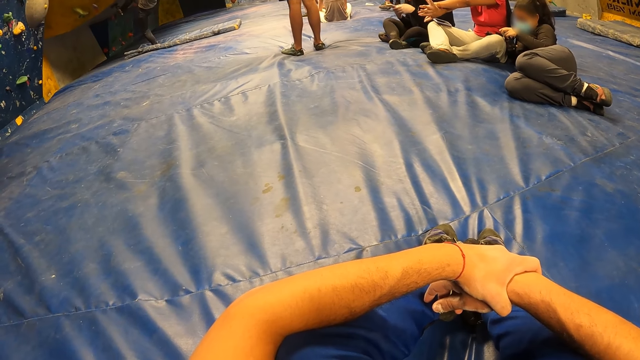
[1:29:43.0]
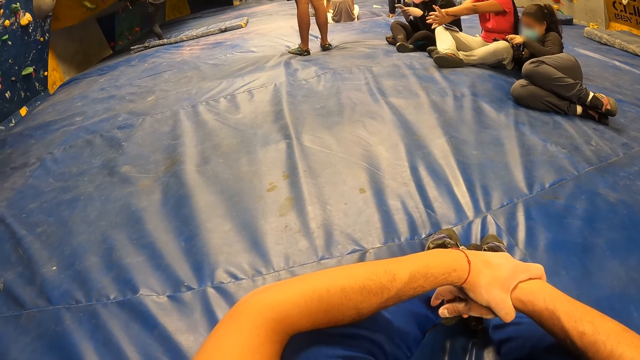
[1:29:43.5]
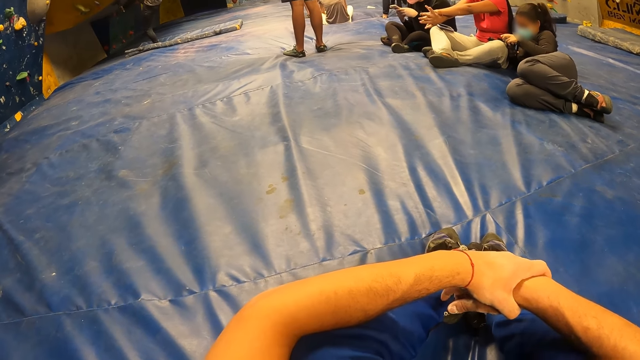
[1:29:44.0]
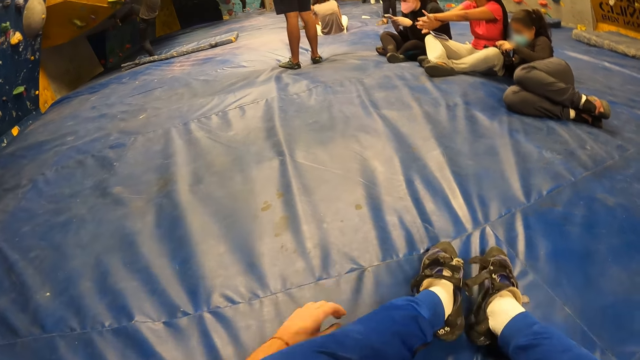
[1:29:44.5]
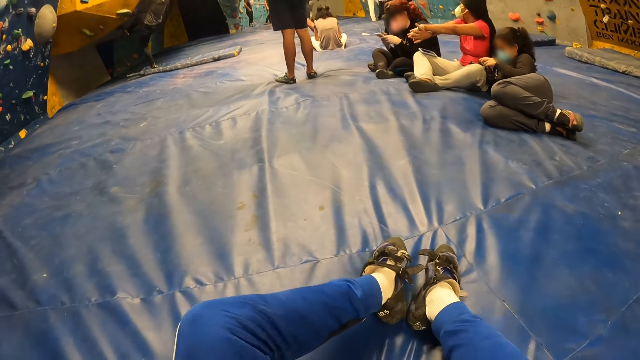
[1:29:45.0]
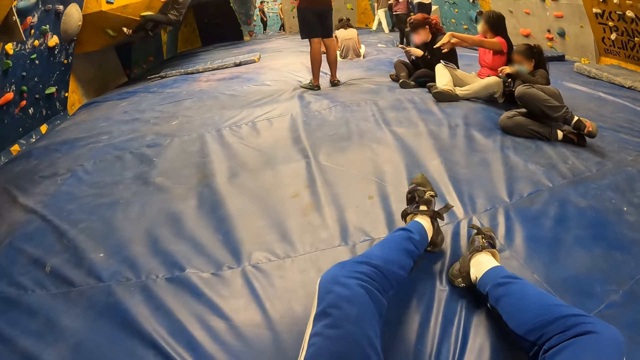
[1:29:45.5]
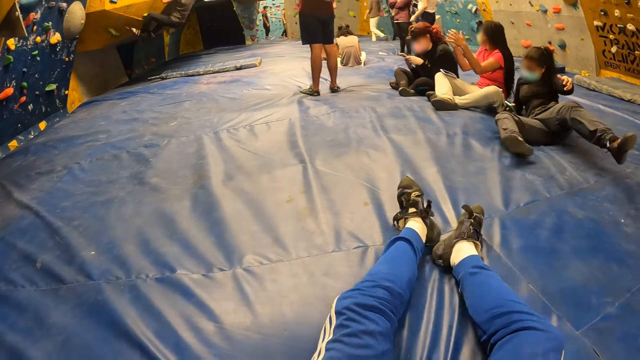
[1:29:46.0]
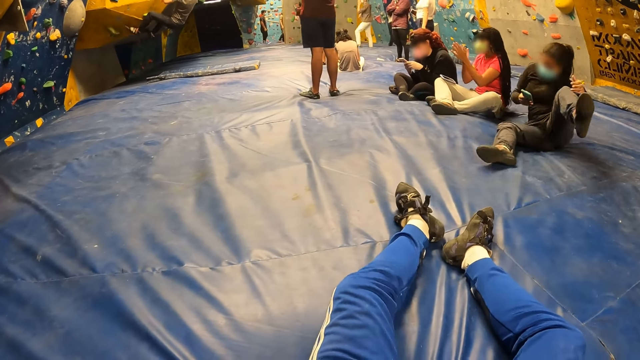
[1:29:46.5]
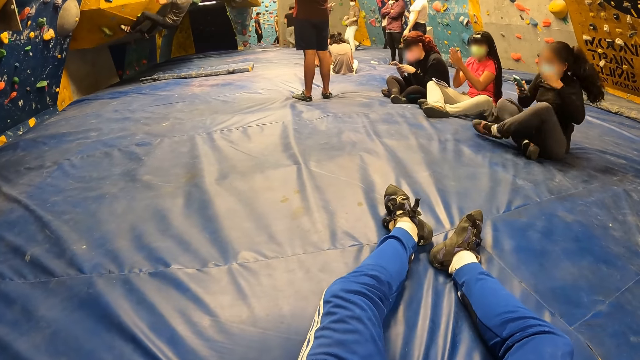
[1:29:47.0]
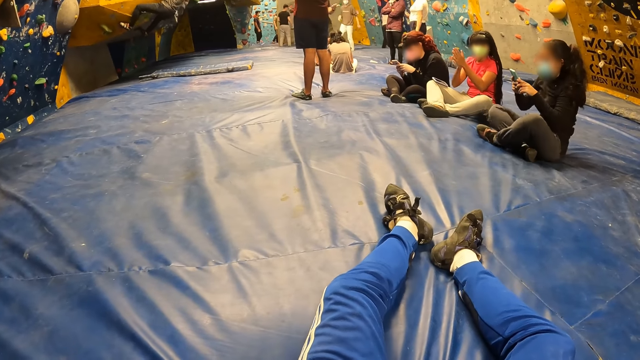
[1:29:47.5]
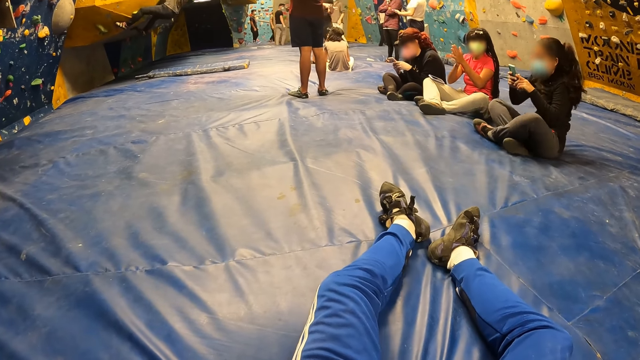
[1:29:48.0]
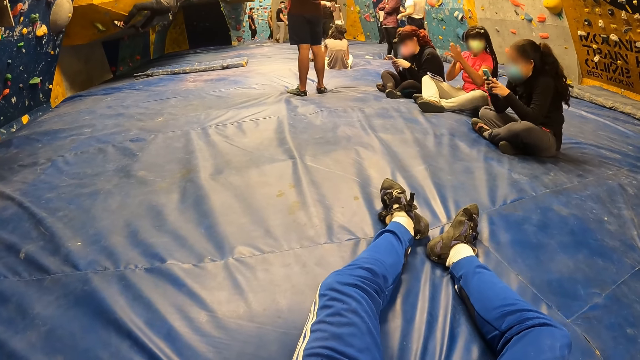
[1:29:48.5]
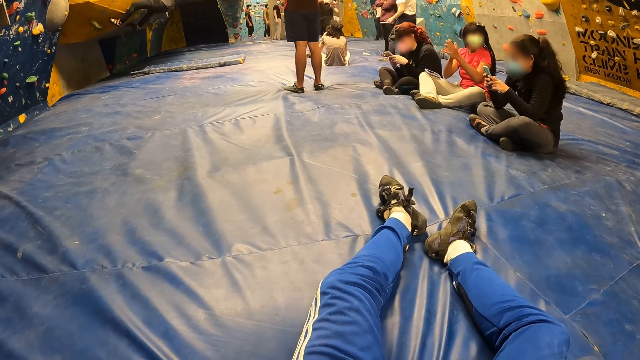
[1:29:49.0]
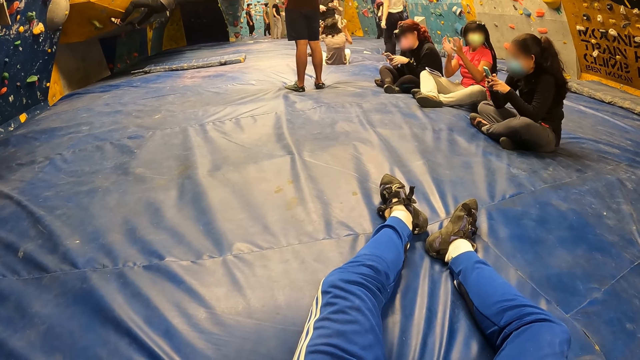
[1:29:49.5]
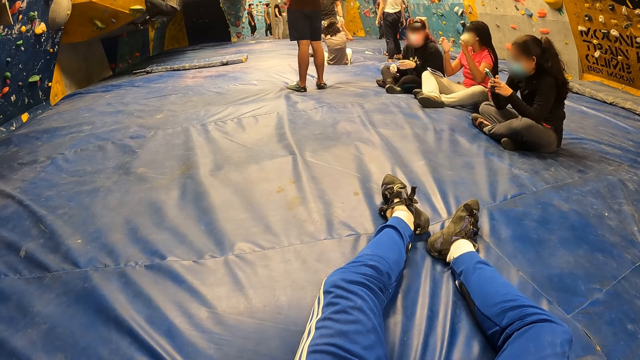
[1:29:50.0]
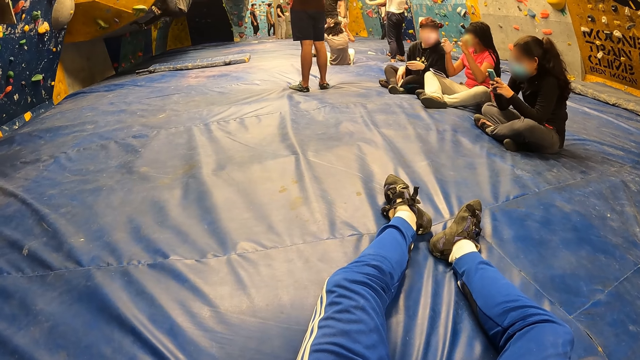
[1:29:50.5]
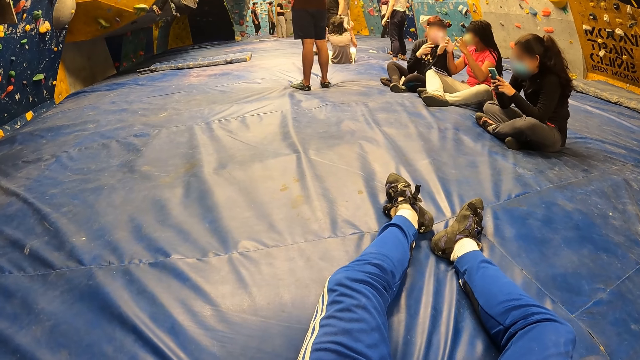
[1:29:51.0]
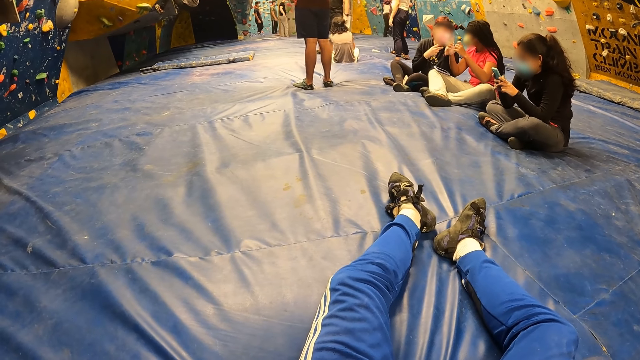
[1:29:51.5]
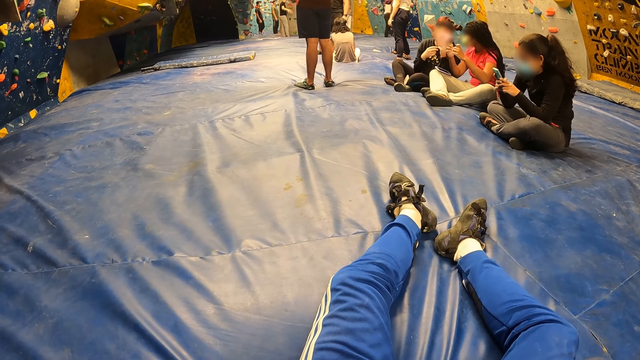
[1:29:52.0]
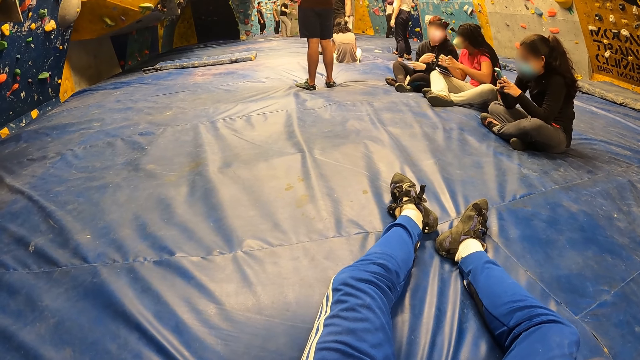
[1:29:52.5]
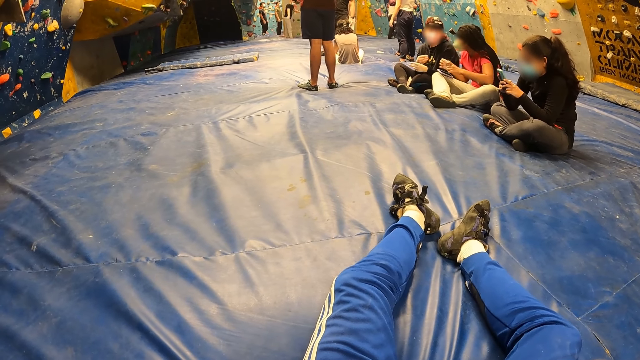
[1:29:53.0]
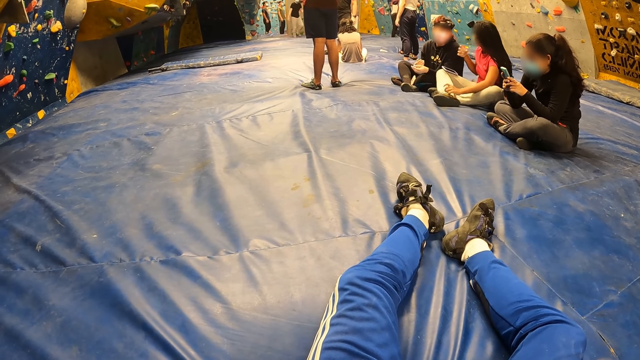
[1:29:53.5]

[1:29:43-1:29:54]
The camera wearer lets go of his hands. He stretches his leg. He moves his legs.
